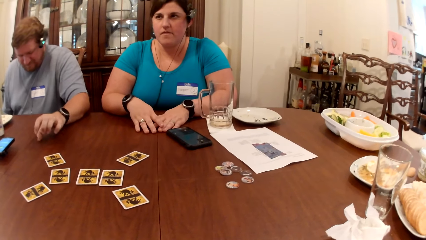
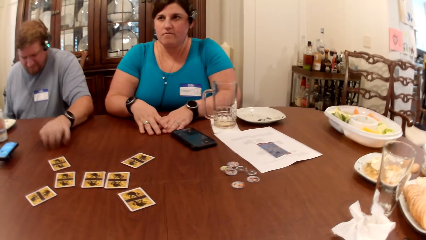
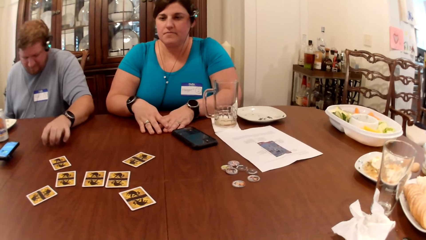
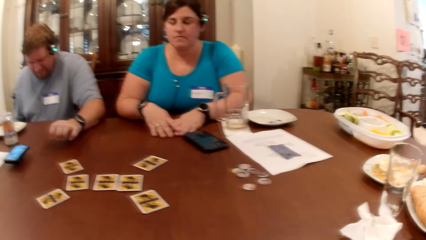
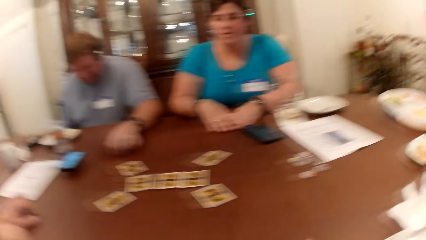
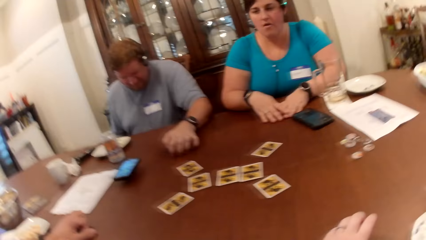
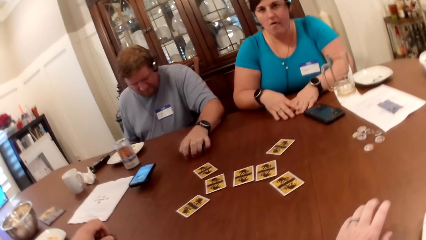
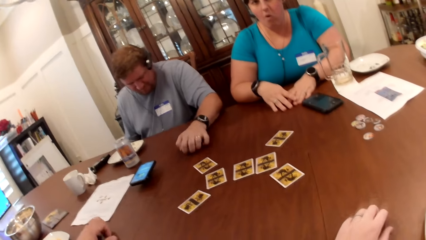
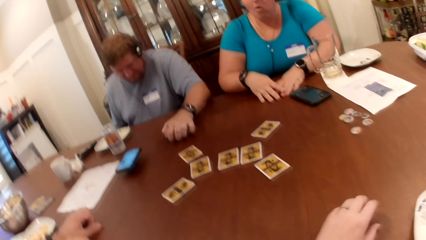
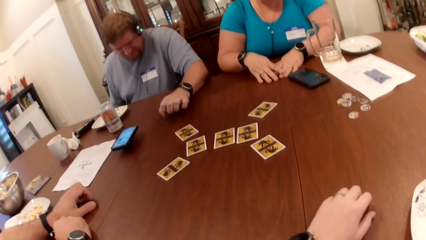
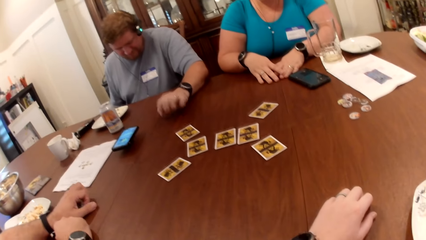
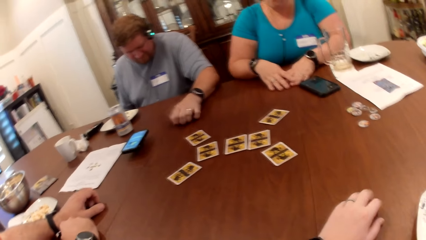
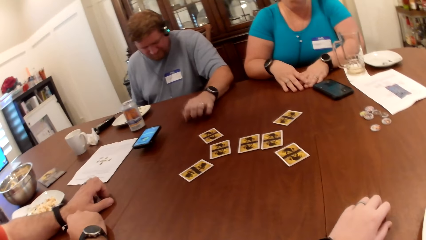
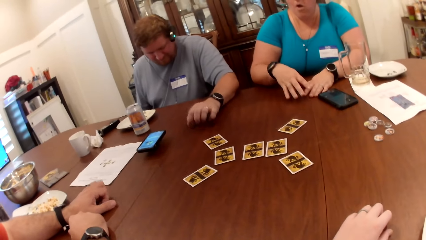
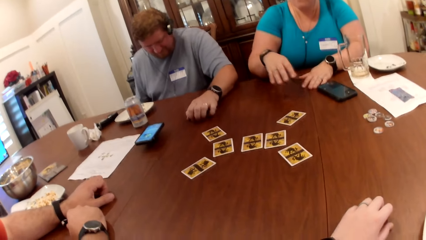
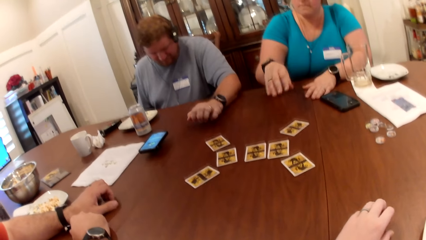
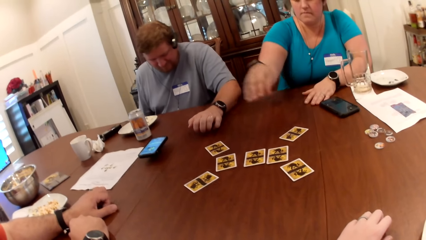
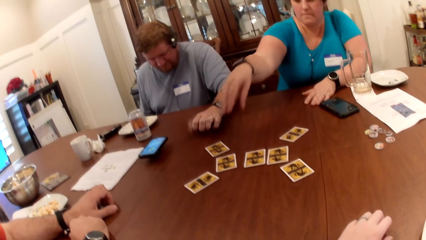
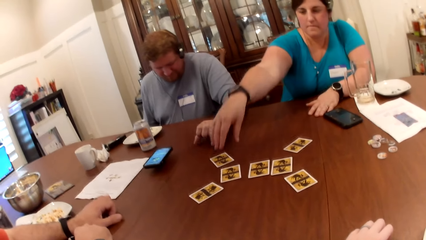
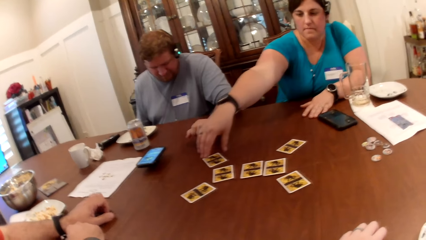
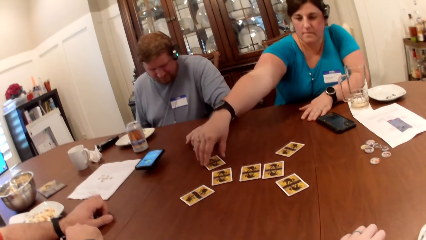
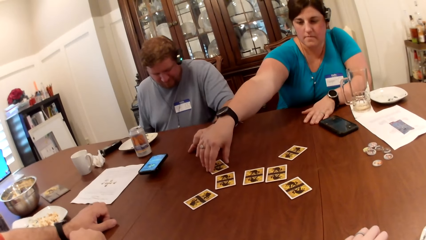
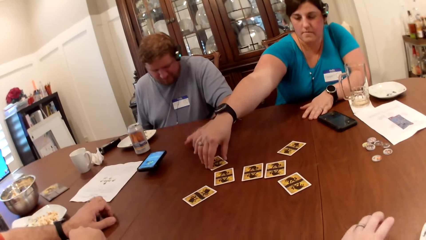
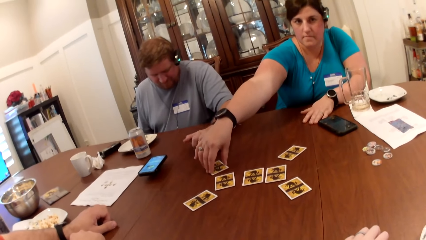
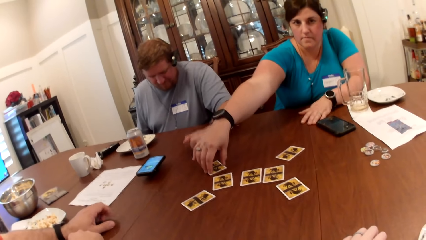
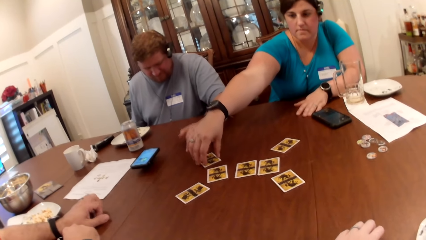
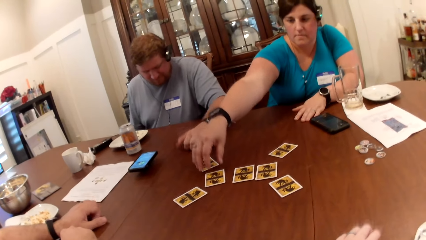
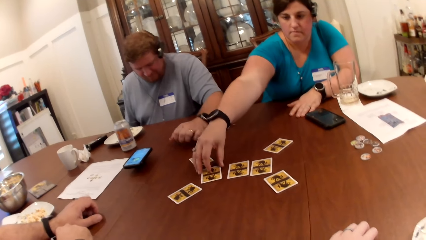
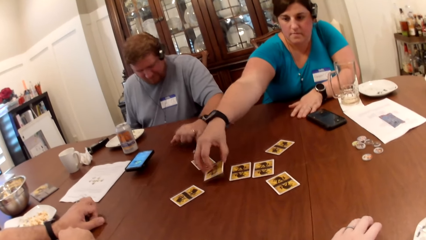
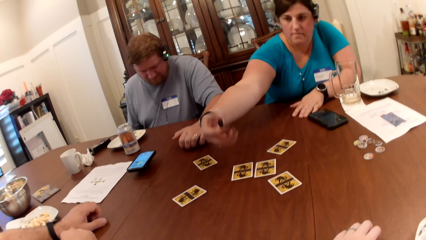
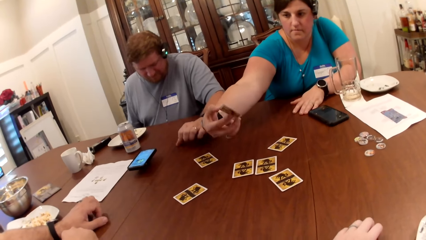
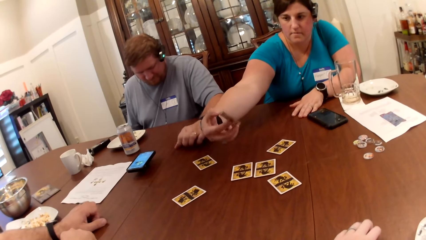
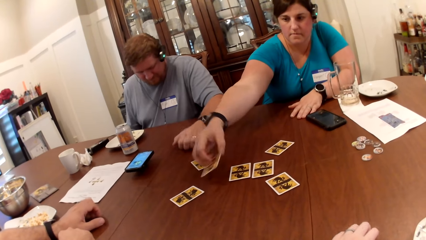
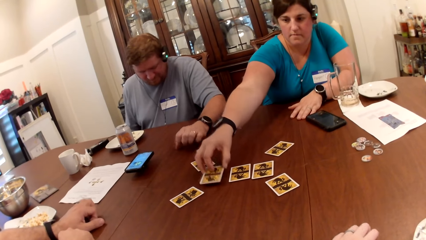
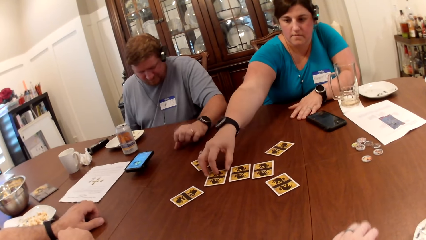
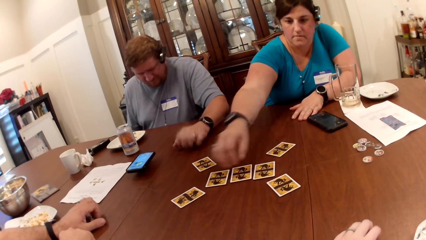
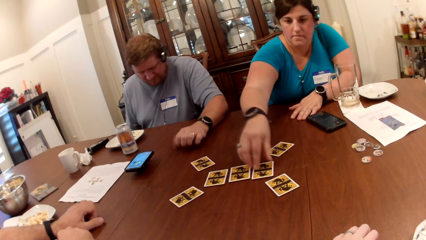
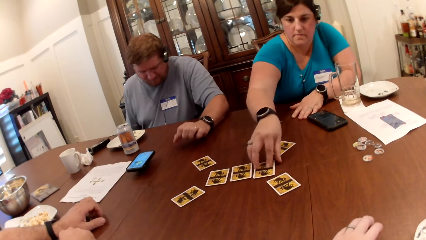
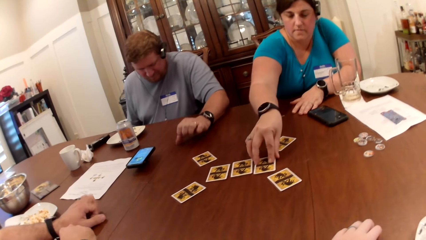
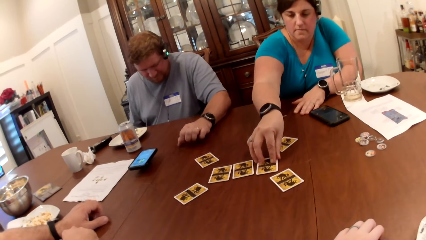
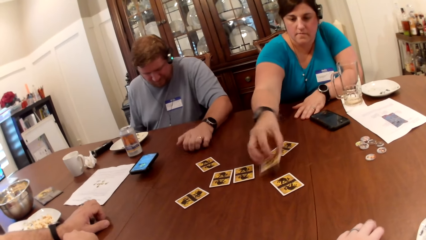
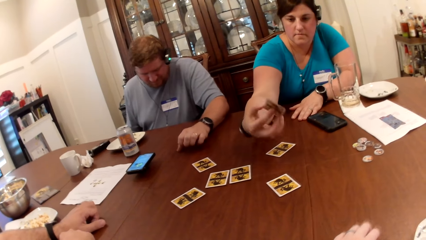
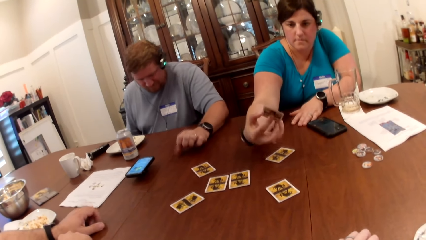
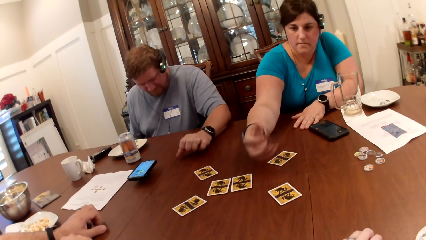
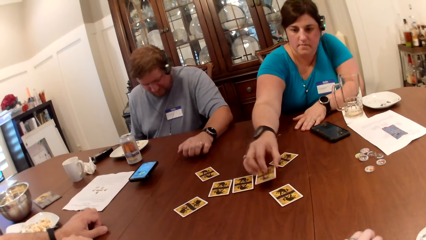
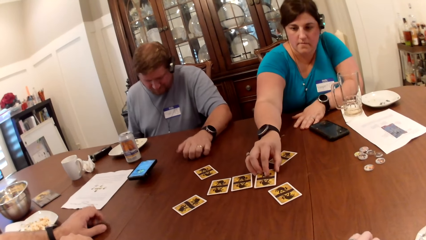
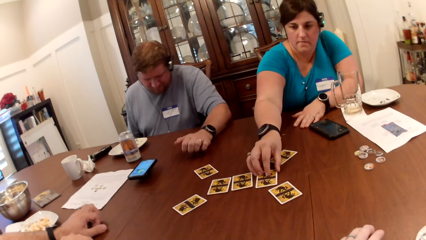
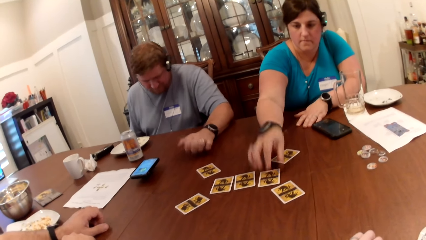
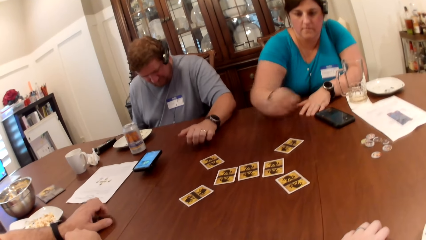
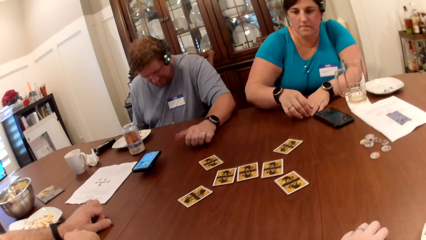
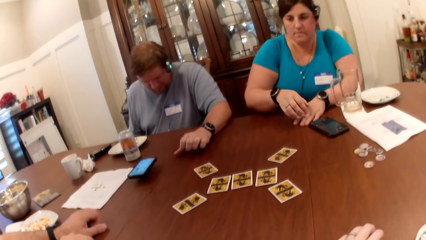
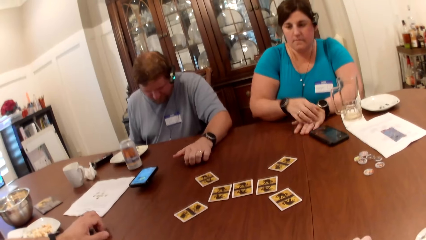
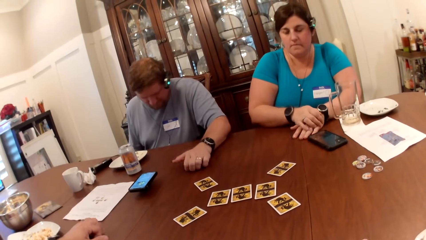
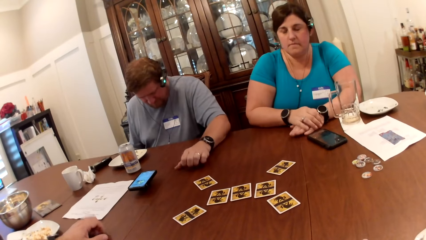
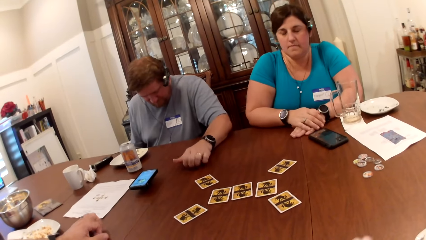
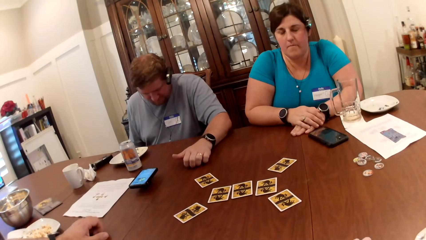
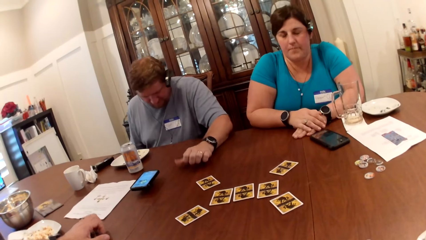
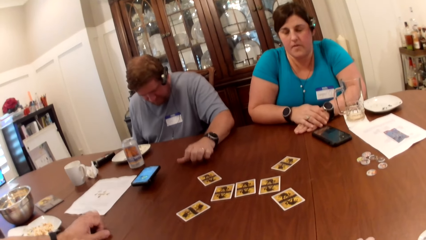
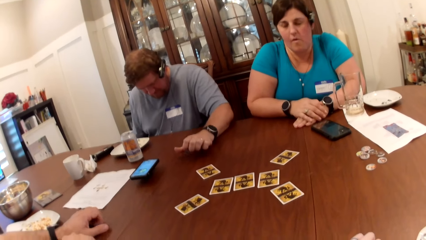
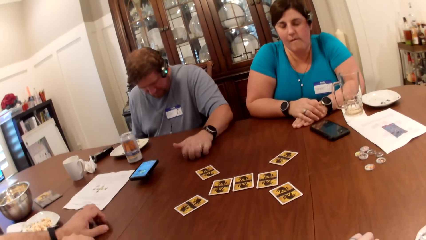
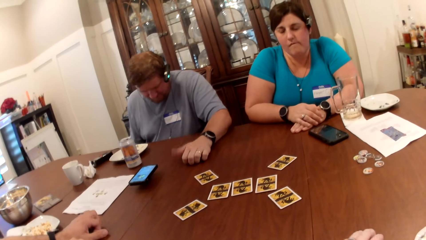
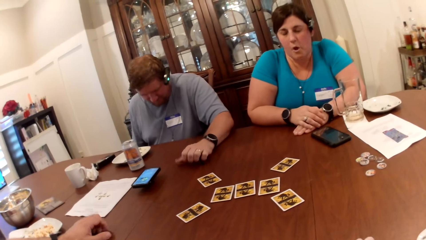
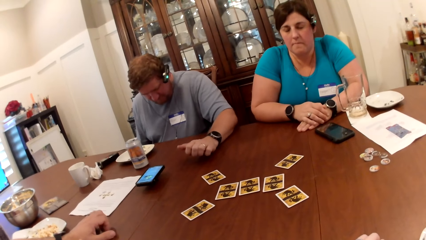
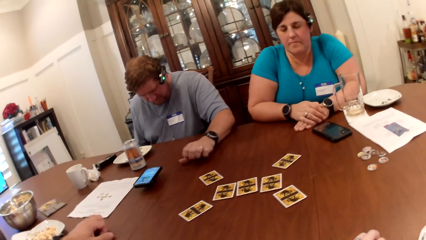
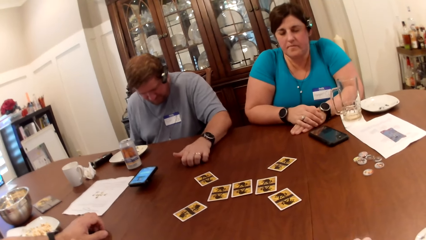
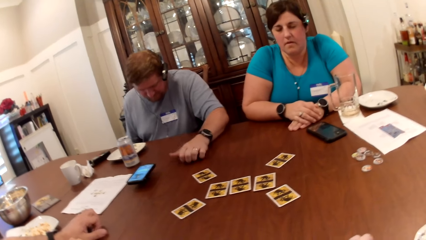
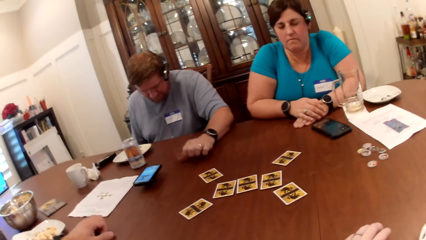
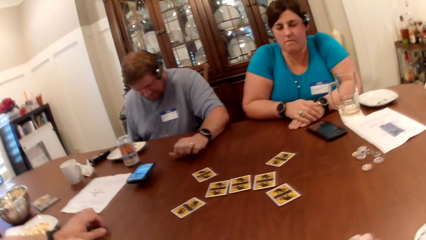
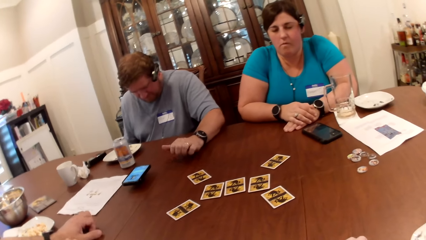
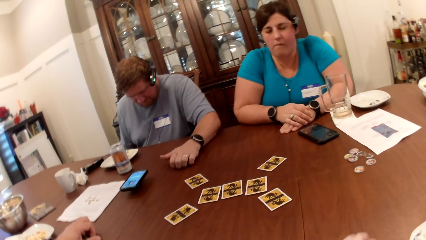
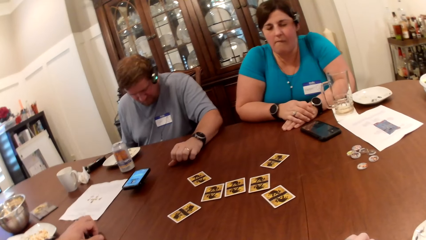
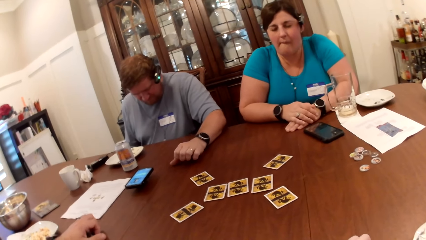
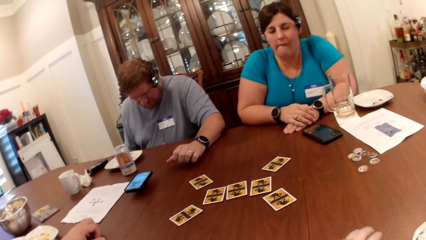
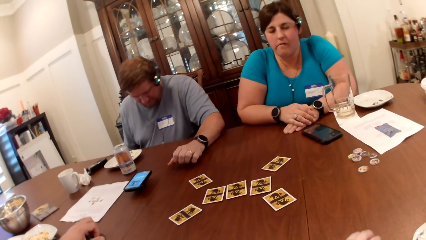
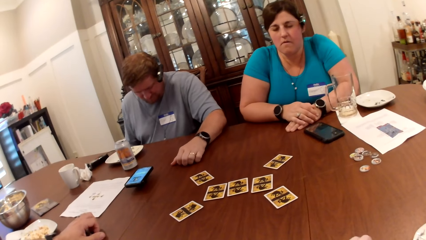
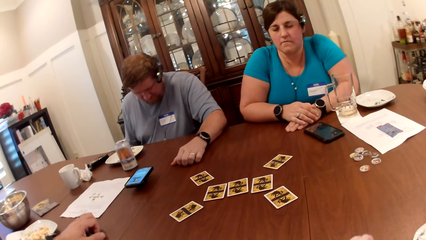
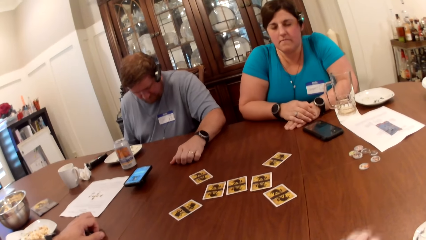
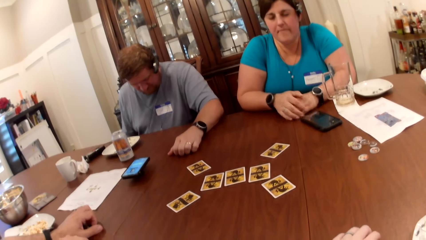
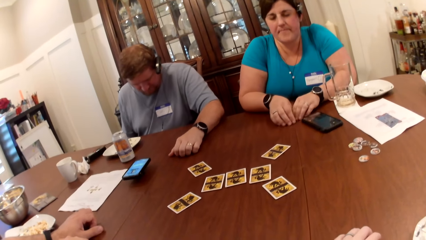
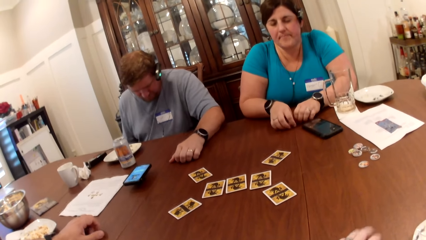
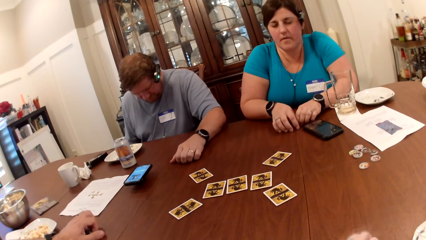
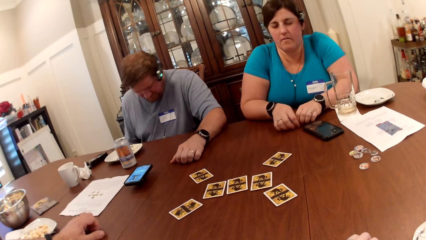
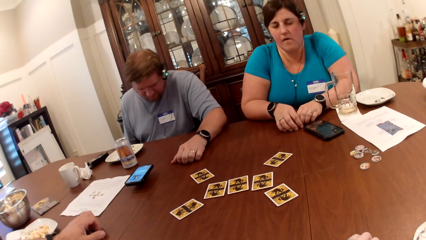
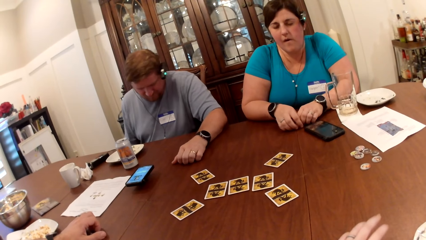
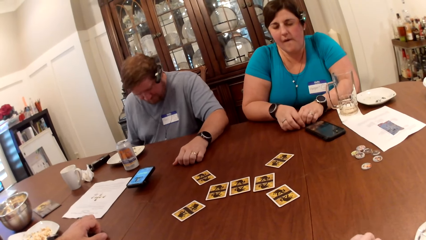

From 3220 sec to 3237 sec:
The camera wearer taps her left hand on the table. A woman touches the card on the table with her right hand. The woman picks up the card on the table with her right hand. She drops the card on the table with her left hand. She picks up the card on the table with her right hand. She drops the card on the table with her left hand. The camera wearer looks around.
